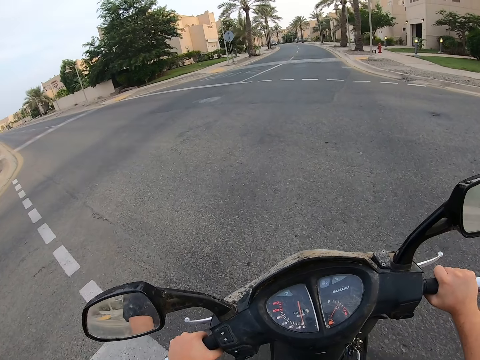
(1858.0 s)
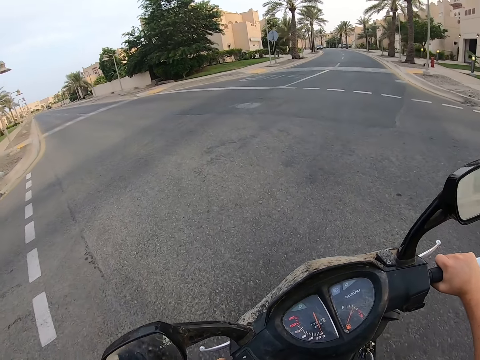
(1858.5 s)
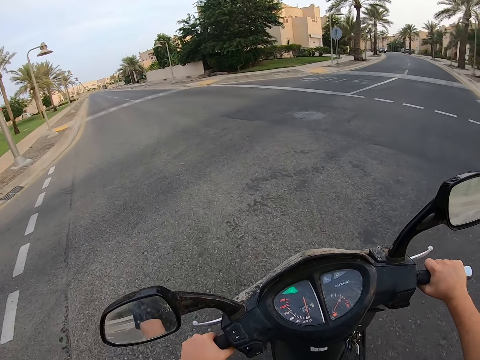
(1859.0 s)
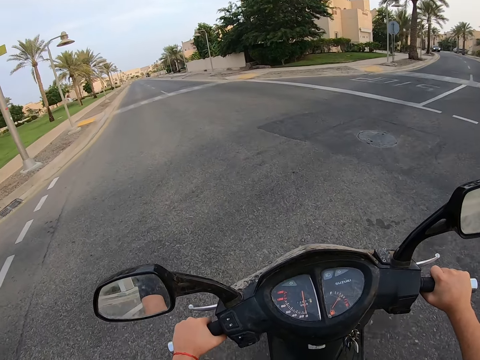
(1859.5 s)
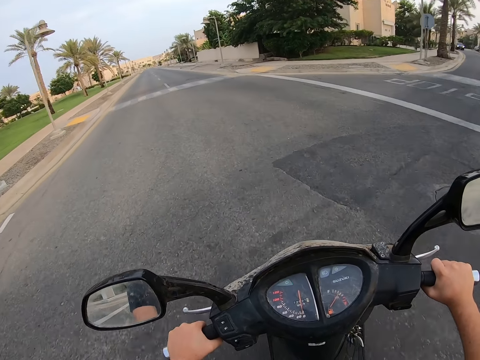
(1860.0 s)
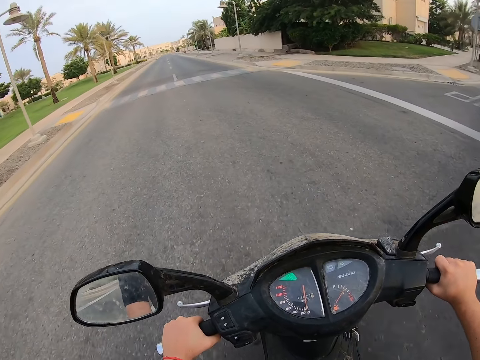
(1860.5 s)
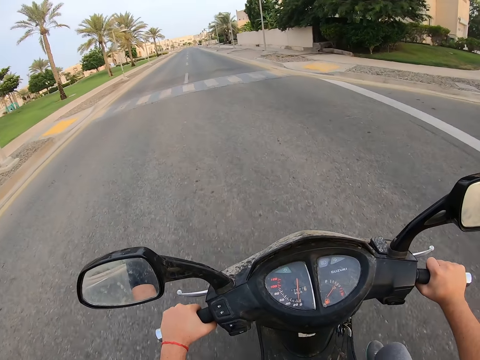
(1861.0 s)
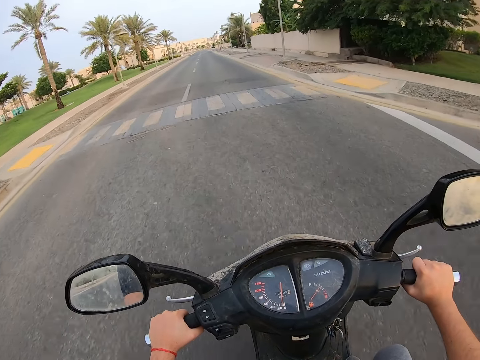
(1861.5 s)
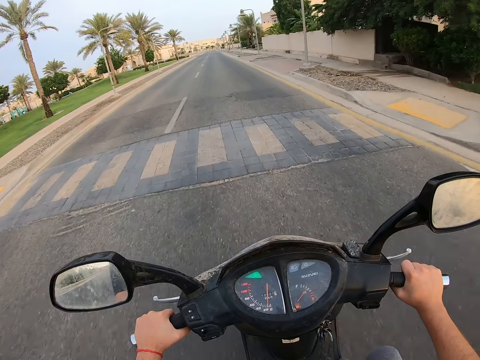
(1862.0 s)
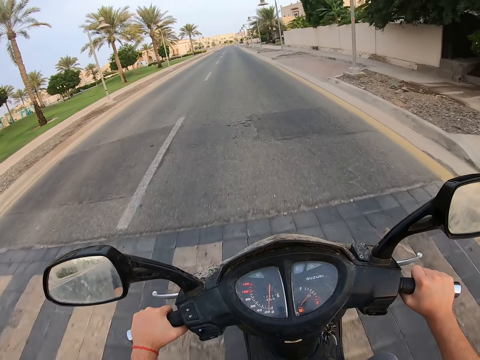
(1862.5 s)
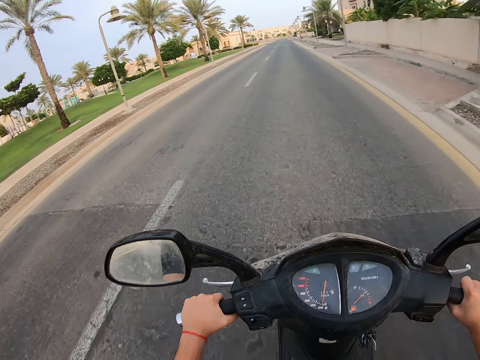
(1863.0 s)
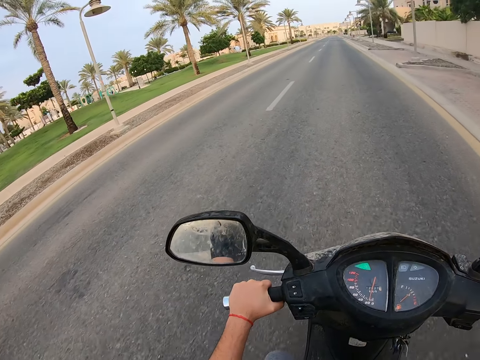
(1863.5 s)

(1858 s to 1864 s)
The camera wearer rides the motorcycle in the road.

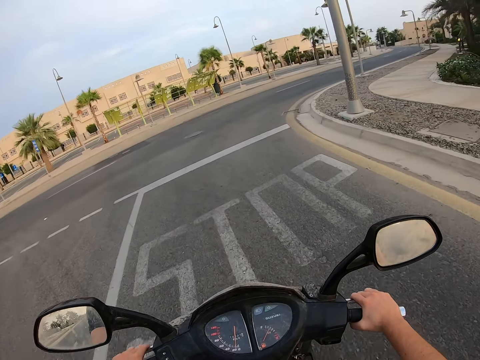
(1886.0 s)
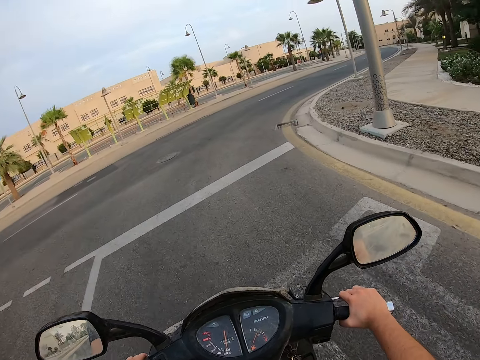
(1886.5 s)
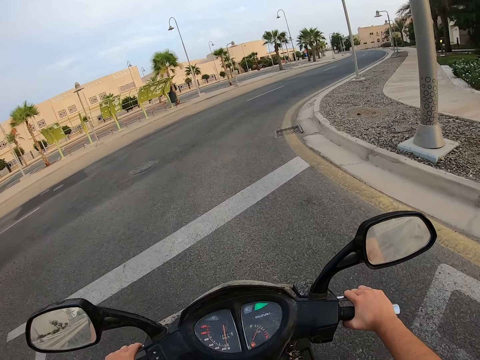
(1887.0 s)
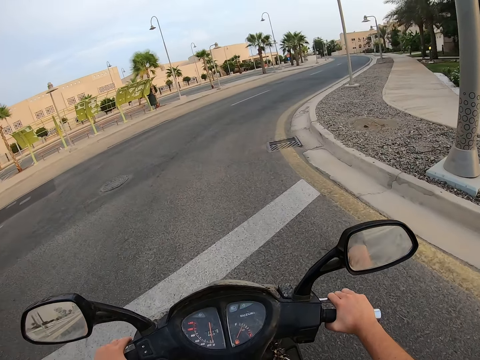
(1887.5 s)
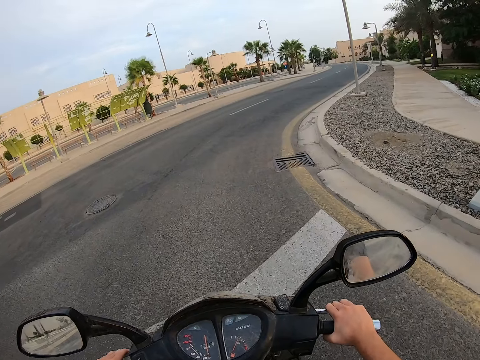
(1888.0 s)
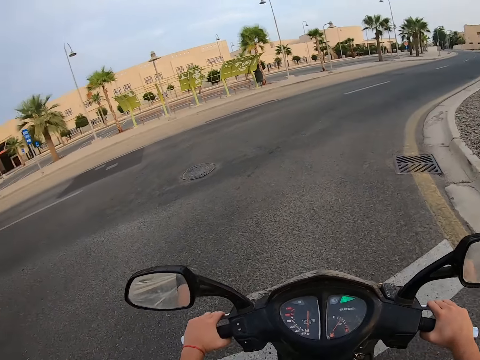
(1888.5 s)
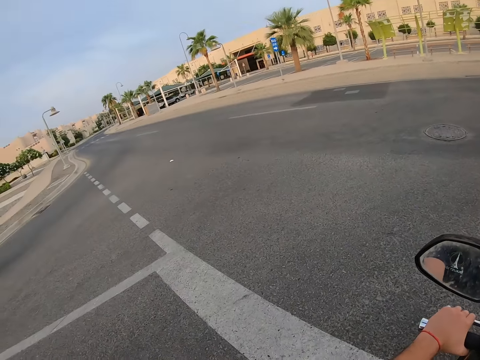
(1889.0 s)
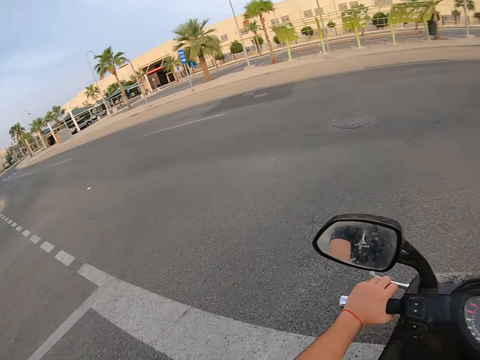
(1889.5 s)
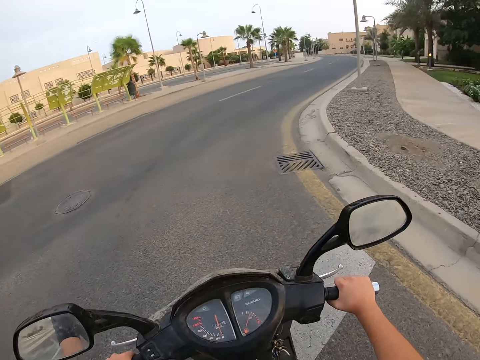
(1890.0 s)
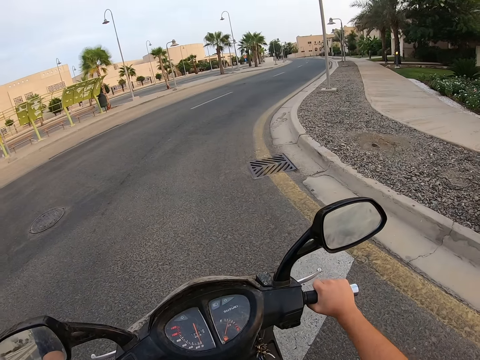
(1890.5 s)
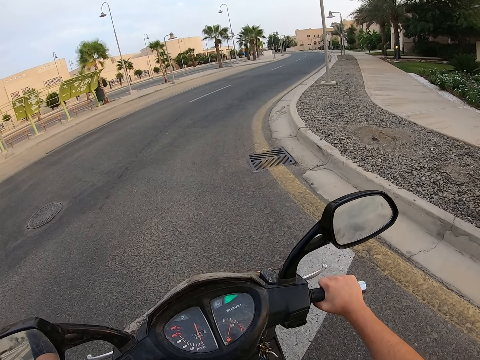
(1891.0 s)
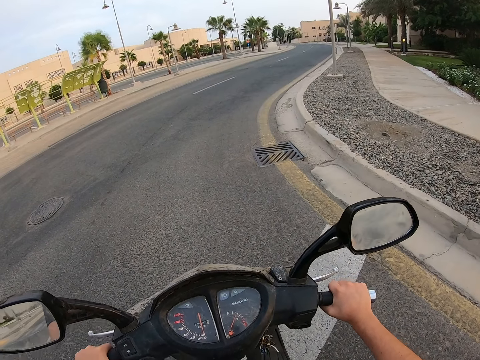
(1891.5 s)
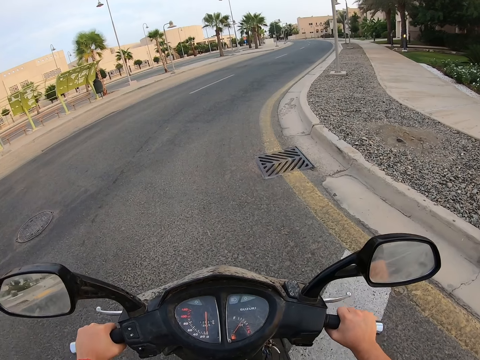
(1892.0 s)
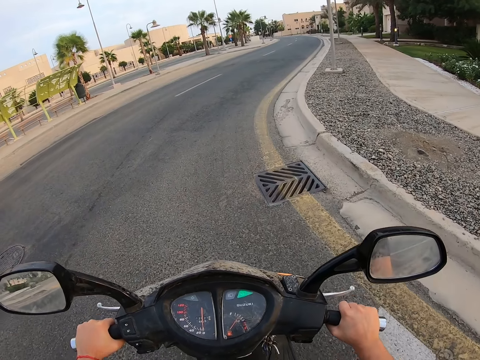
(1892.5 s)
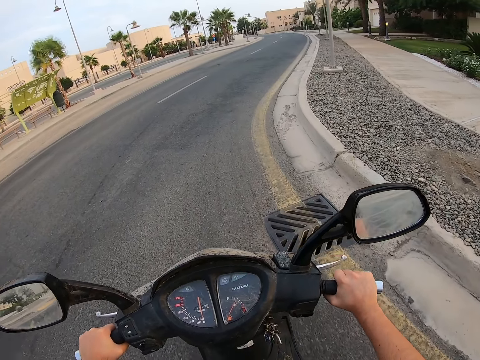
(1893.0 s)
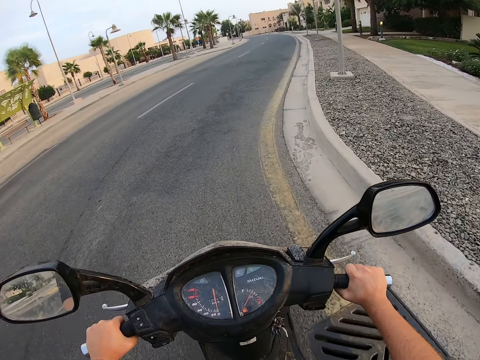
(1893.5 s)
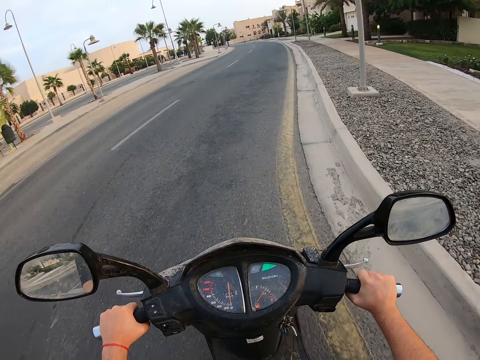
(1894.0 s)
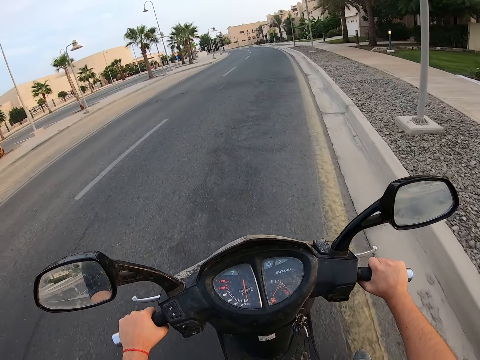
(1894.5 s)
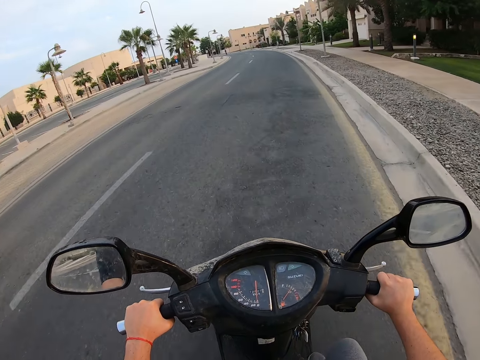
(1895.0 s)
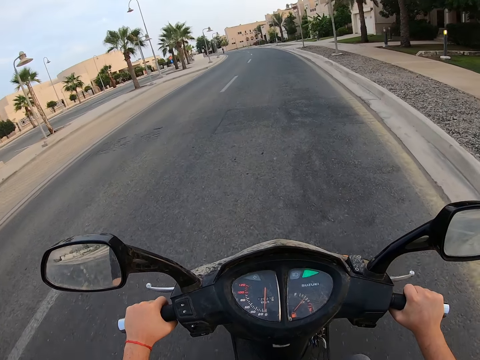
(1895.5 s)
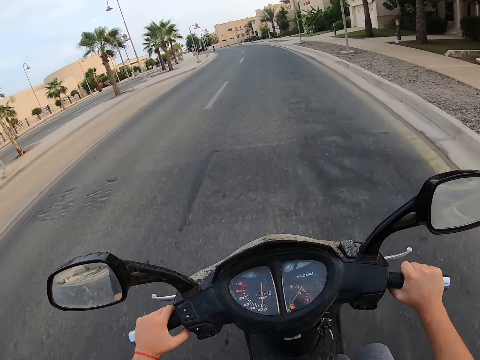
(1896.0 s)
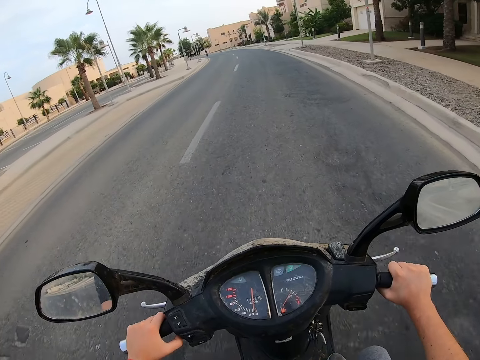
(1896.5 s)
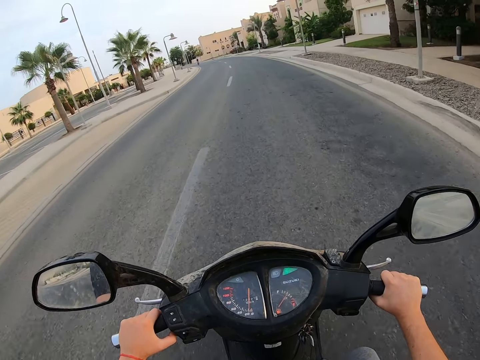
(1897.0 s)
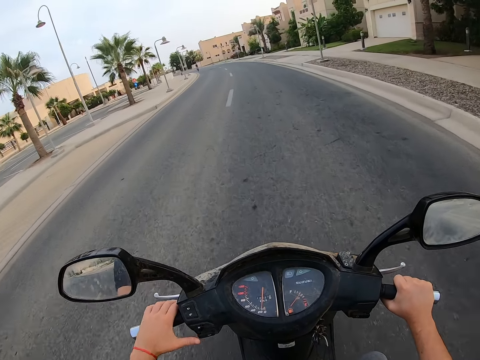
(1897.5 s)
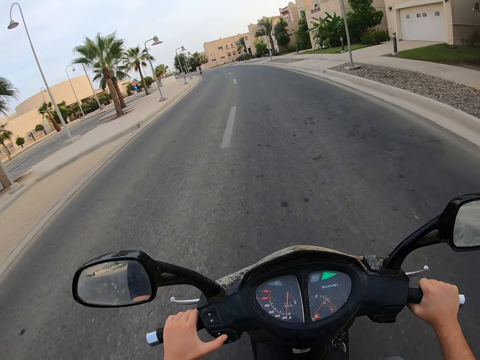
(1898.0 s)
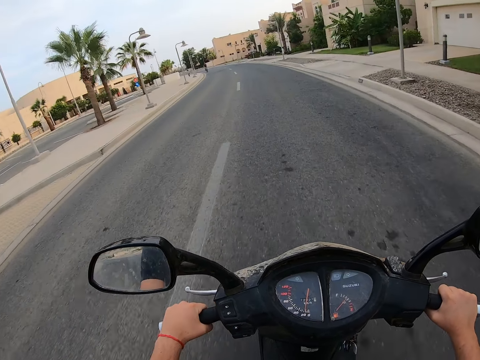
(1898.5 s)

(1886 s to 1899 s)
The camera wearer stops on the road with the motorcycle. They look around. They ride the motorcycle on the road.

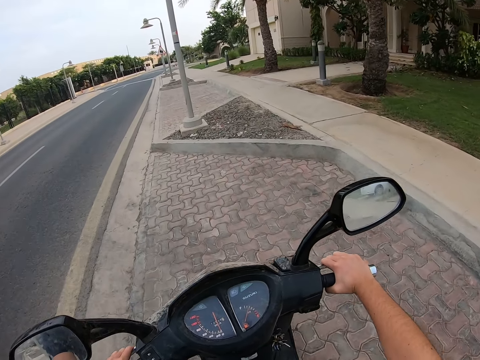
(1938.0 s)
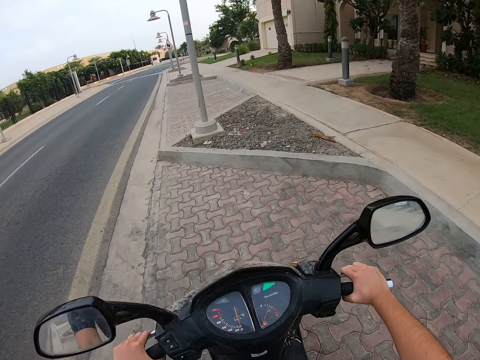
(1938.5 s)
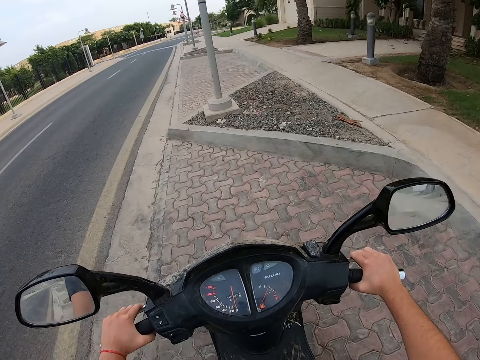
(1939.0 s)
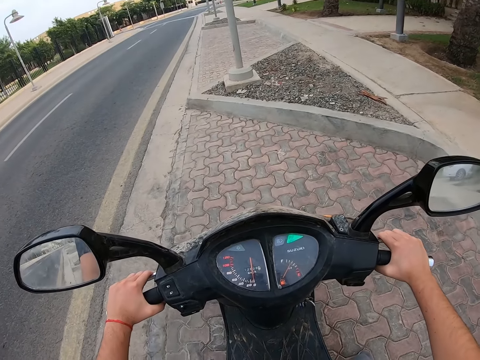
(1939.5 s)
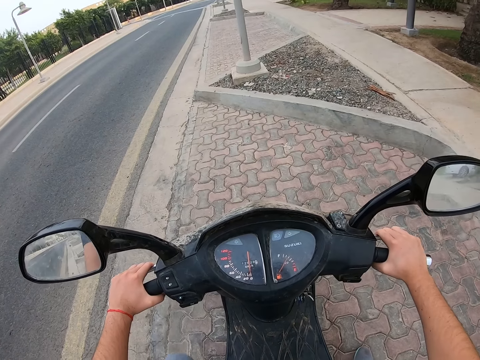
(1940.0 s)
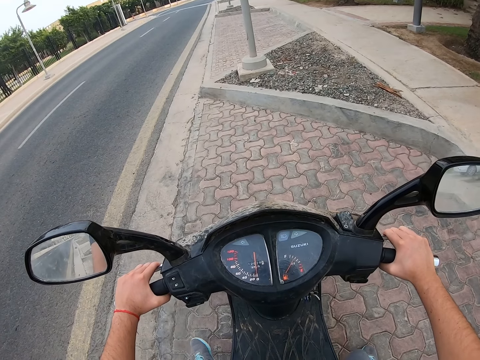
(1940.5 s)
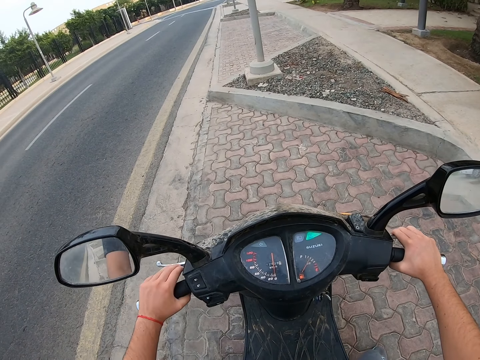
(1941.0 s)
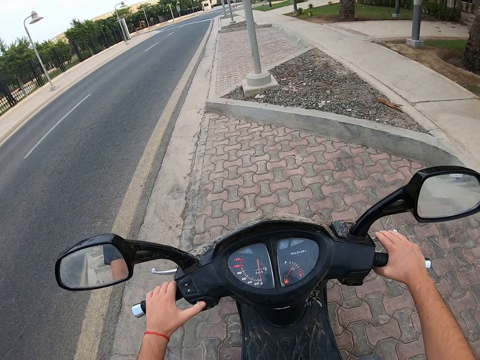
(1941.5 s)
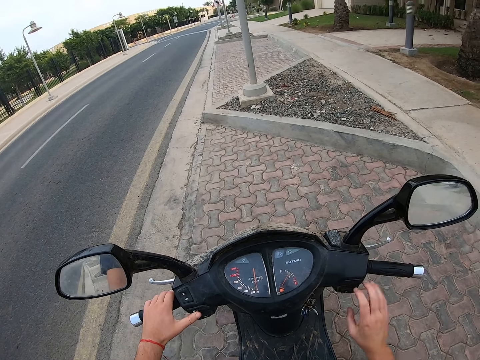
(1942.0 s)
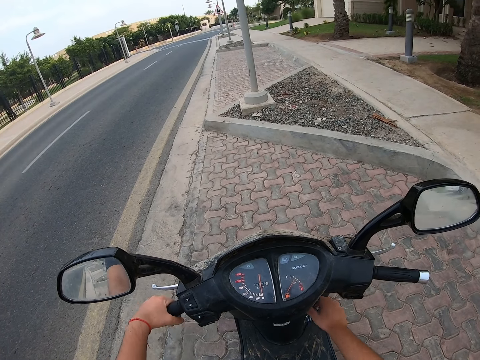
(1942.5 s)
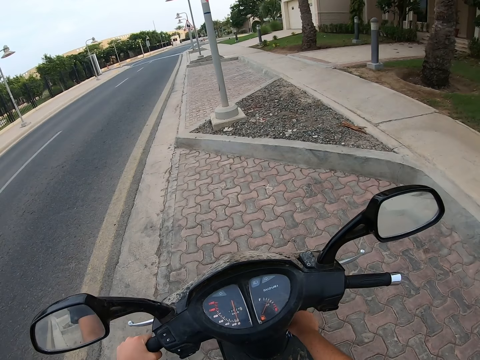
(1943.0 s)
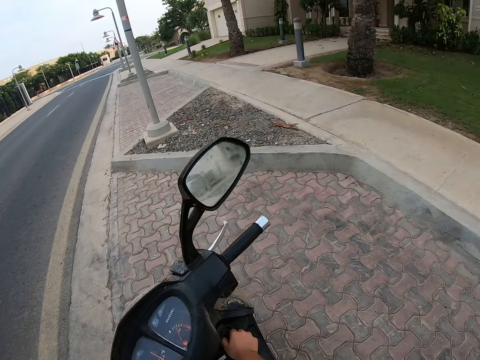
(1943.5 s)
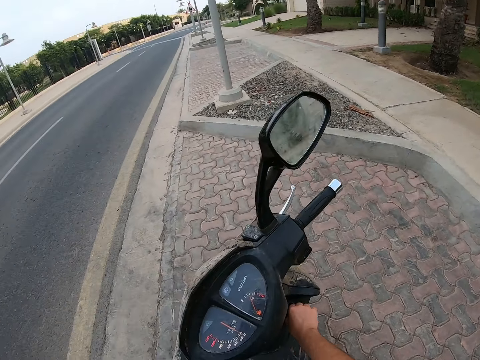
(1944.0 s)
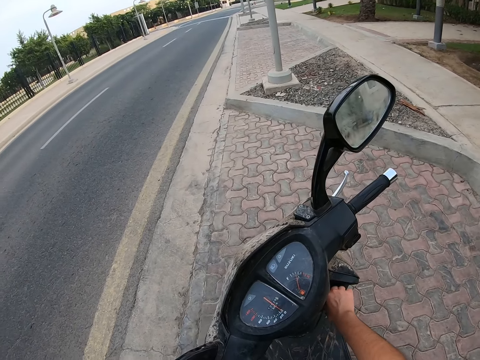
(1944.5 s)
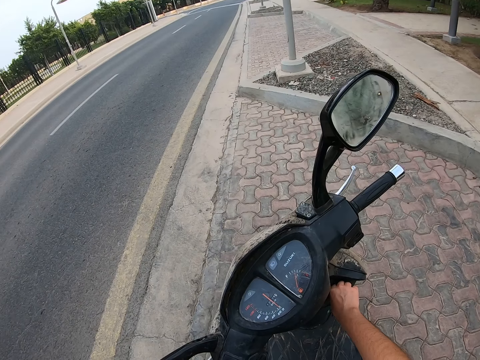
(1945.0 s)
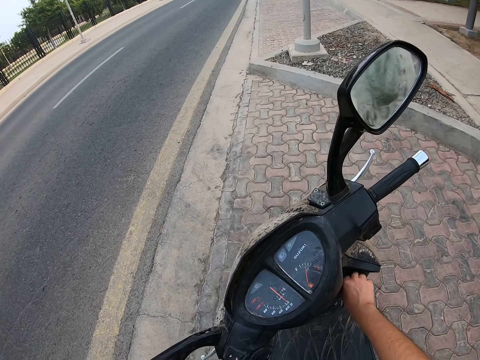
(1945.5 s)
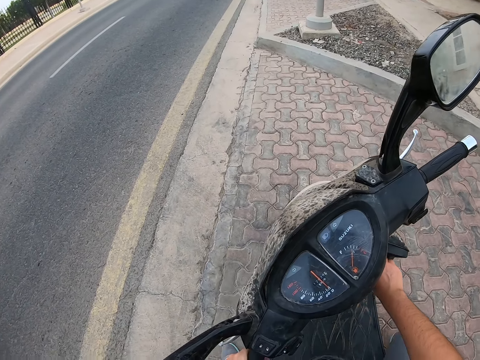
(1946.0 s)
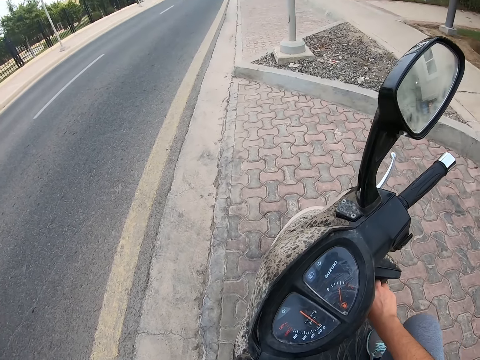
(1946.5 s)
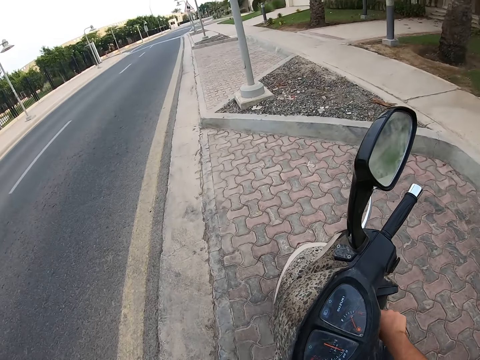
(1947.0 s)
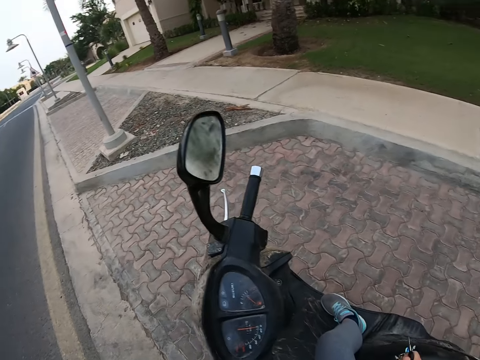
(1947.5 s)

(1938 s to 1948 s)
The camera wearer stops the motorcycle. They turn off the motorcycle. They pick up the key. They park the motorcycle on the pavement.
